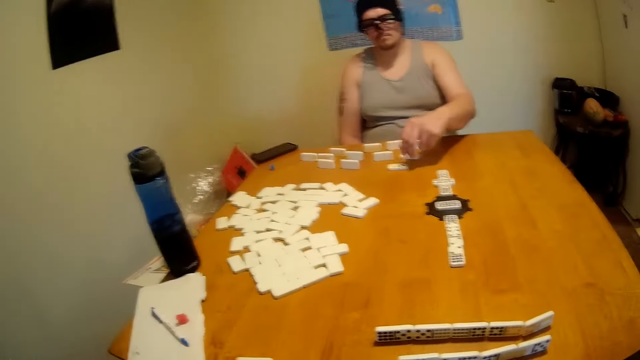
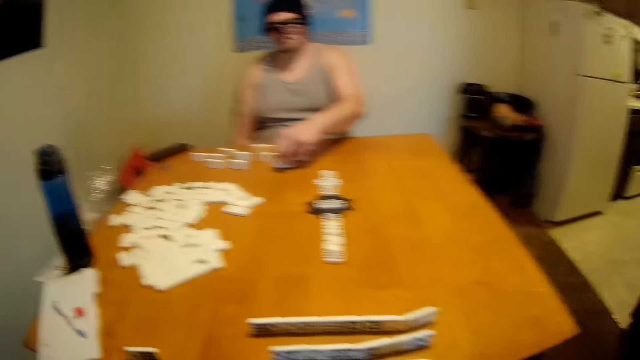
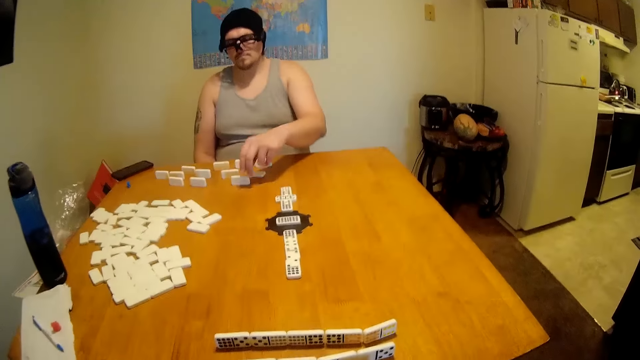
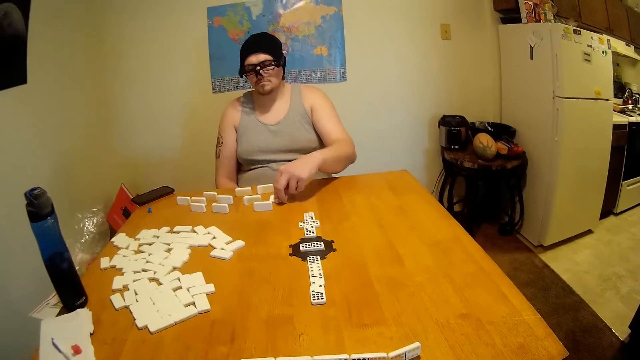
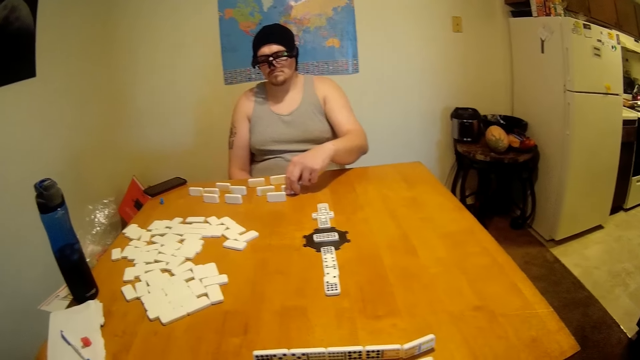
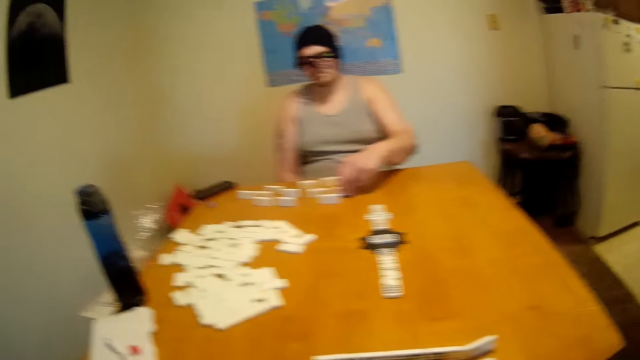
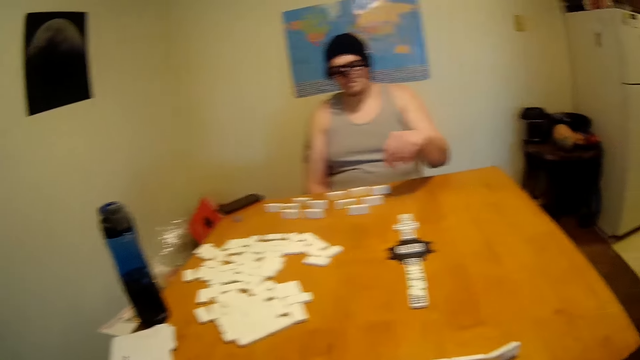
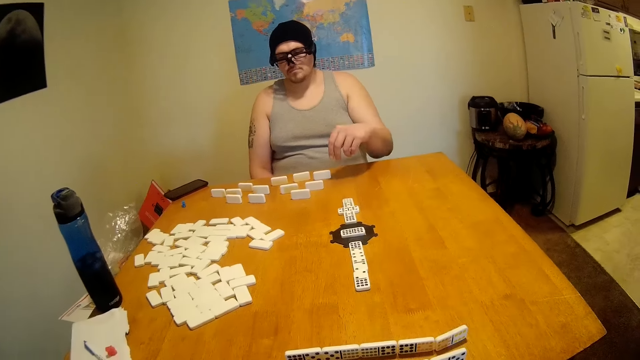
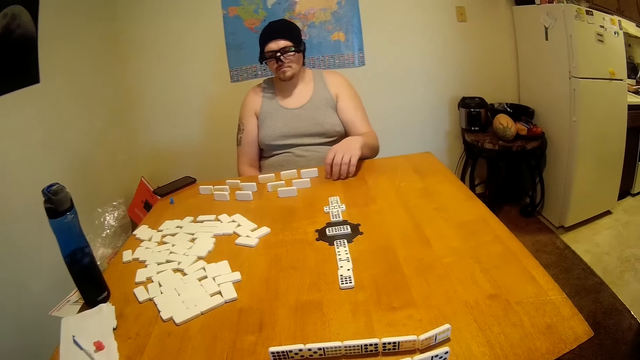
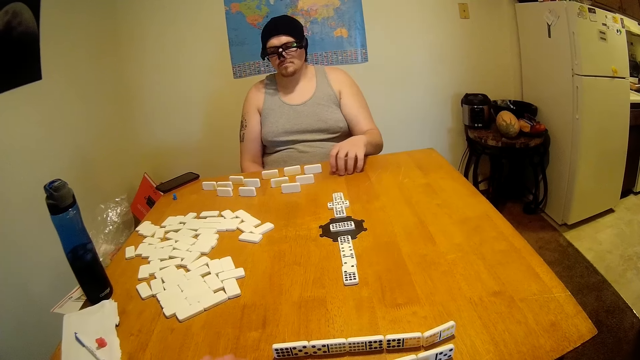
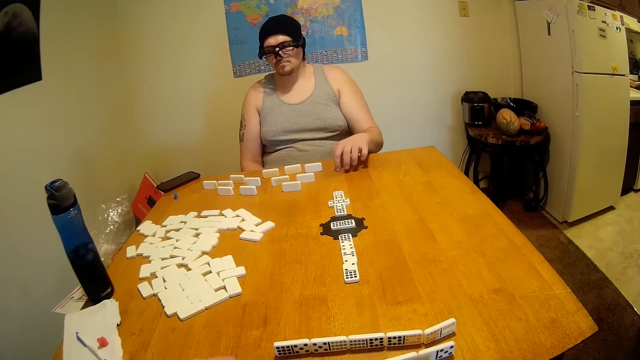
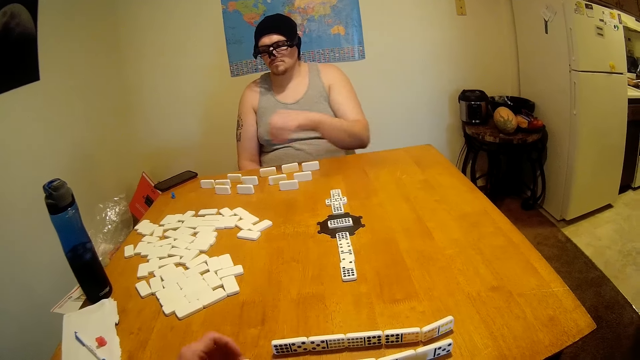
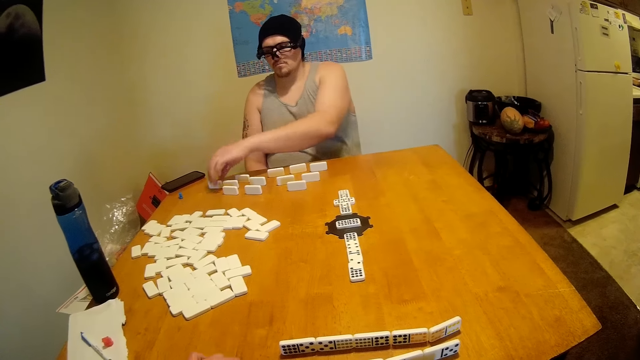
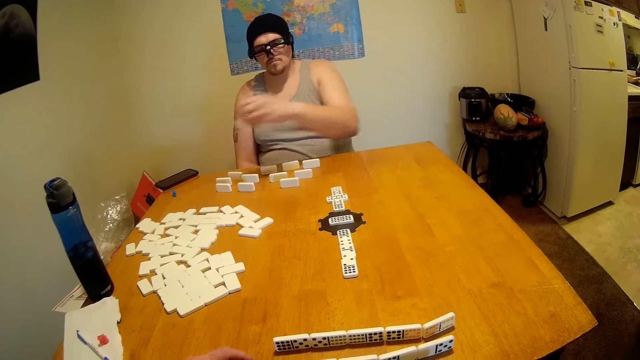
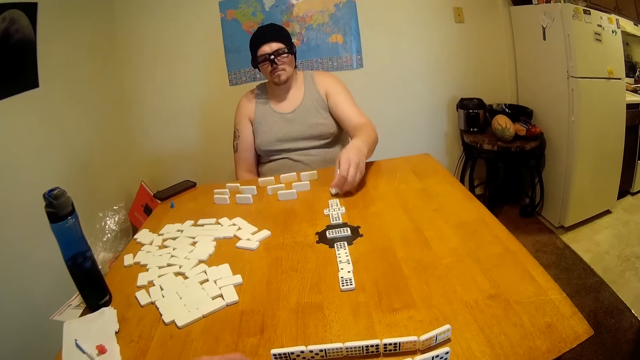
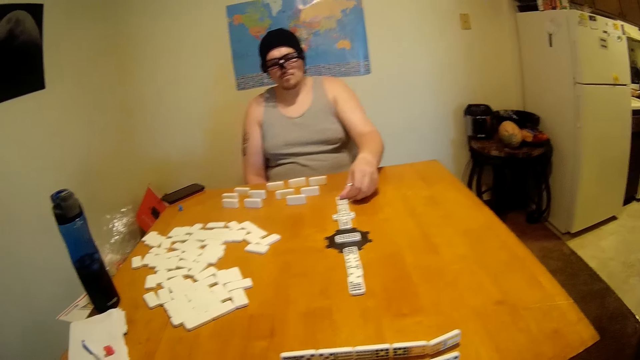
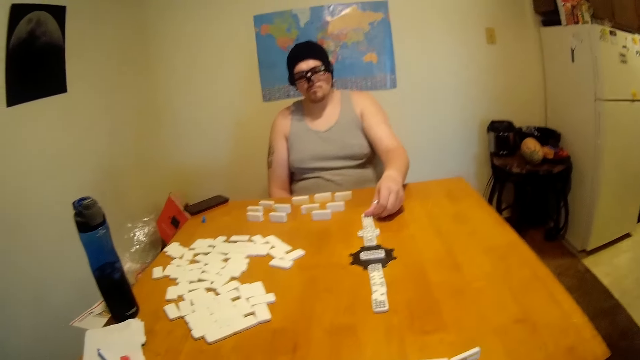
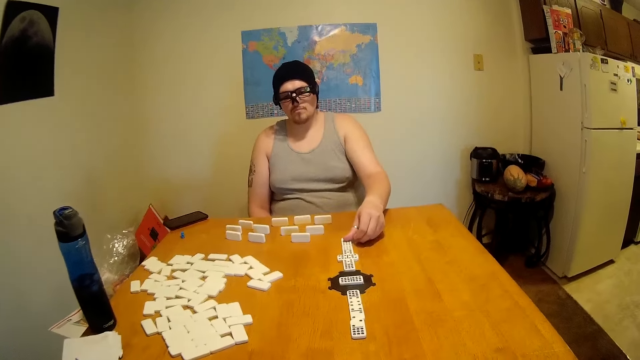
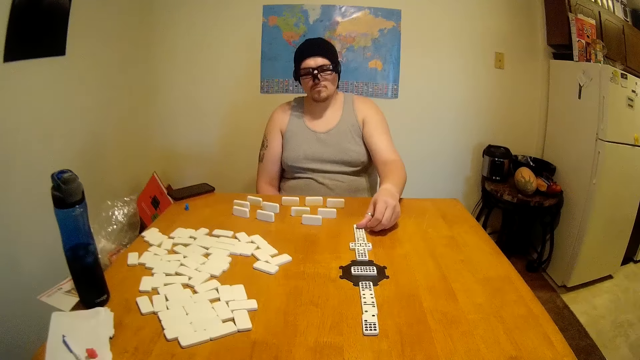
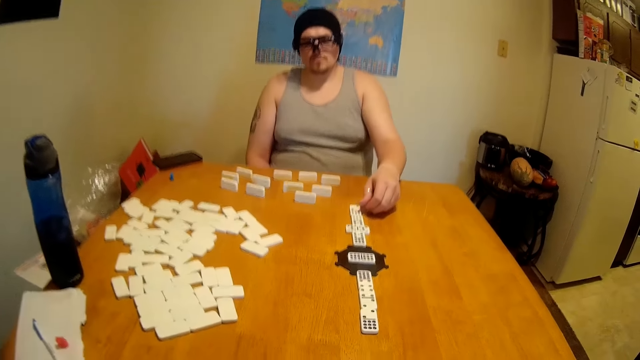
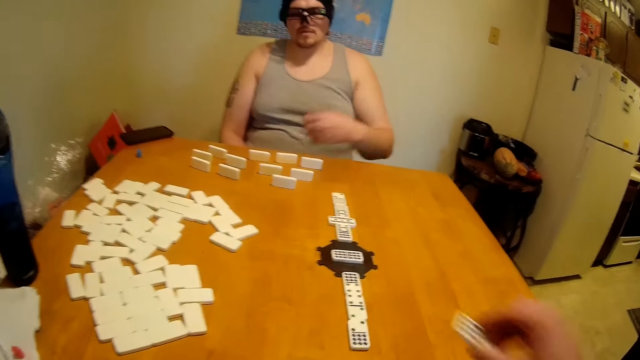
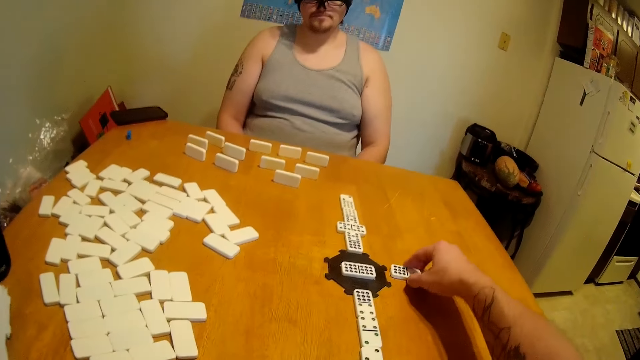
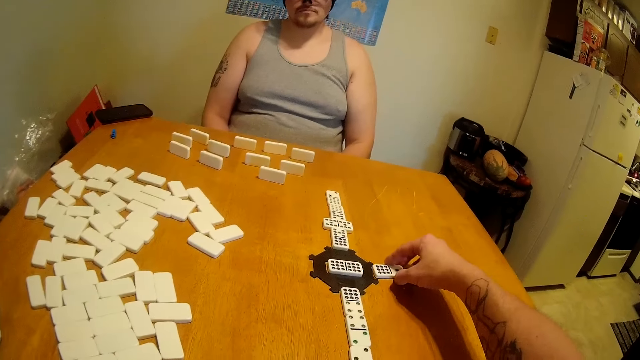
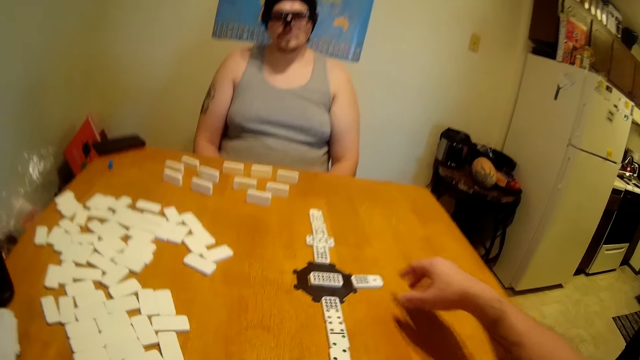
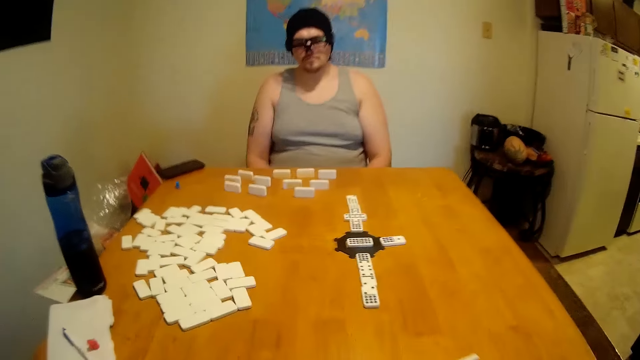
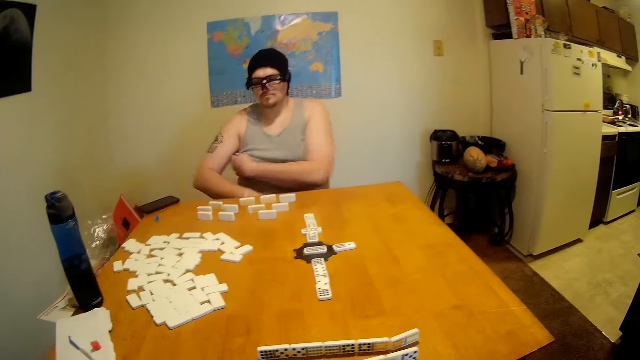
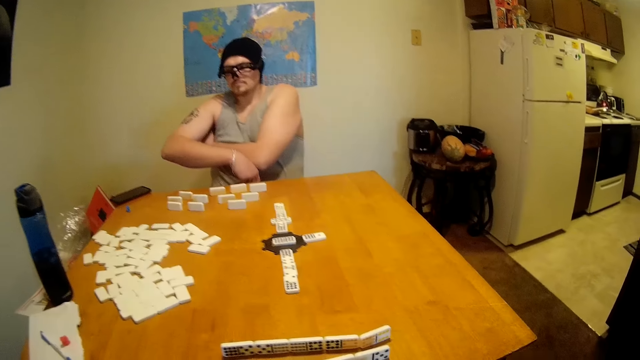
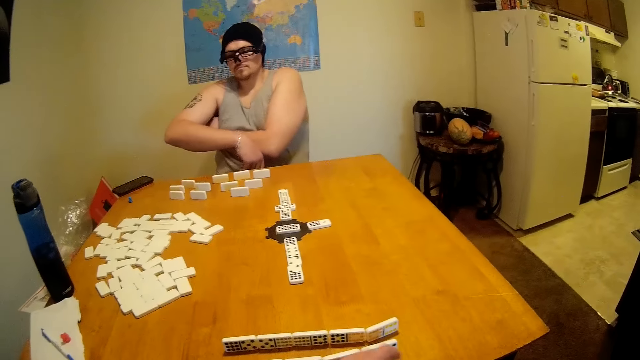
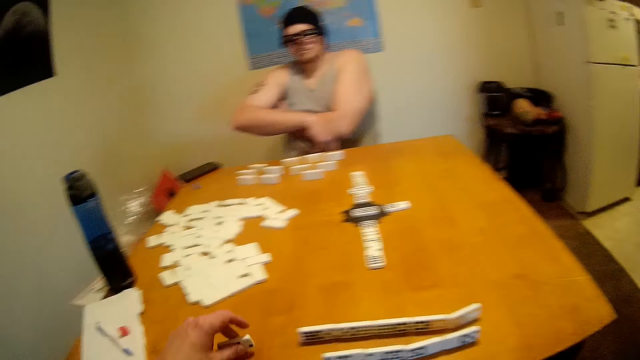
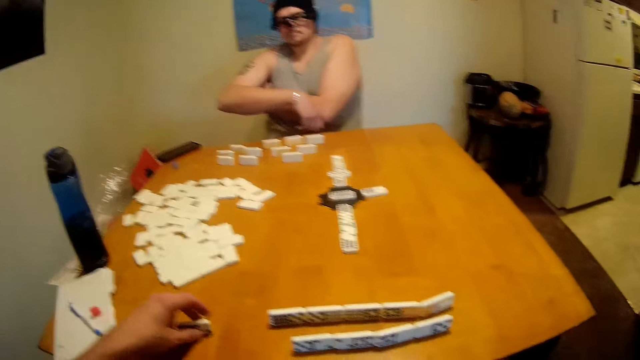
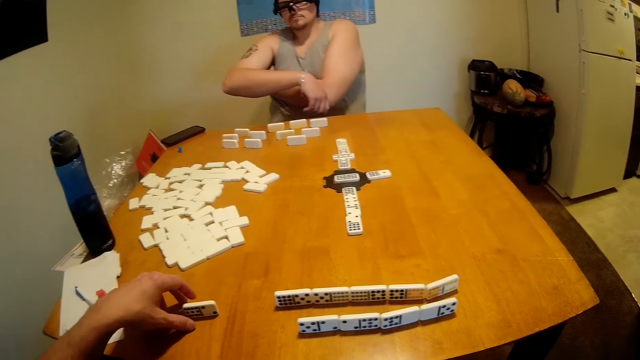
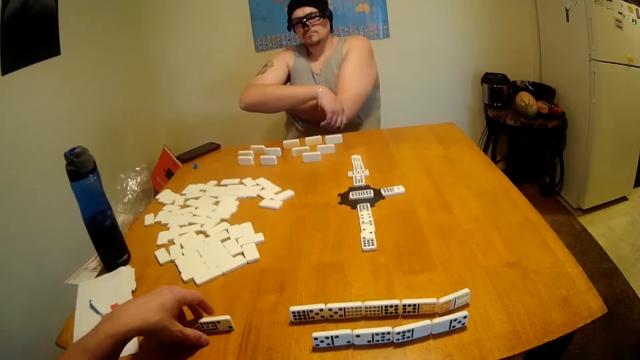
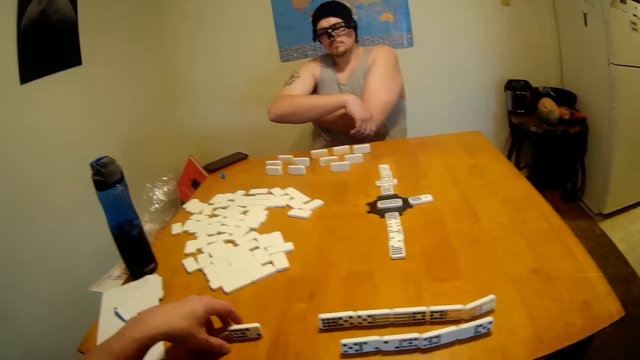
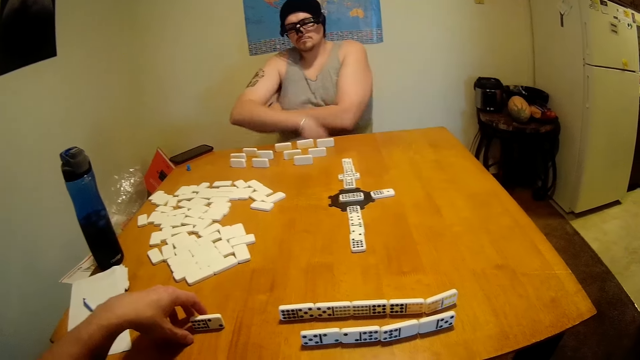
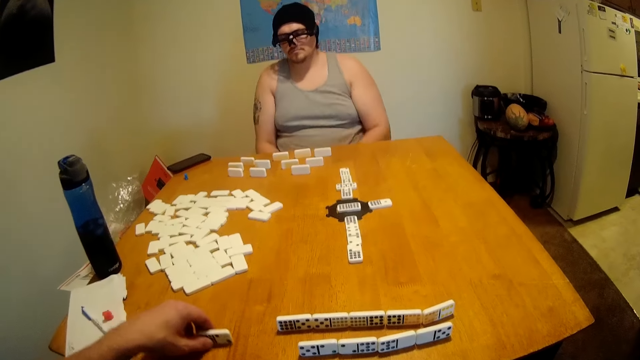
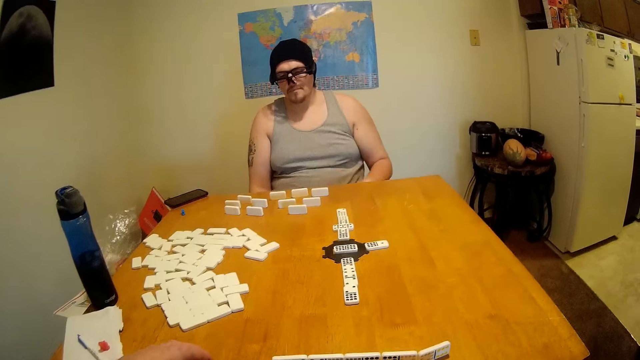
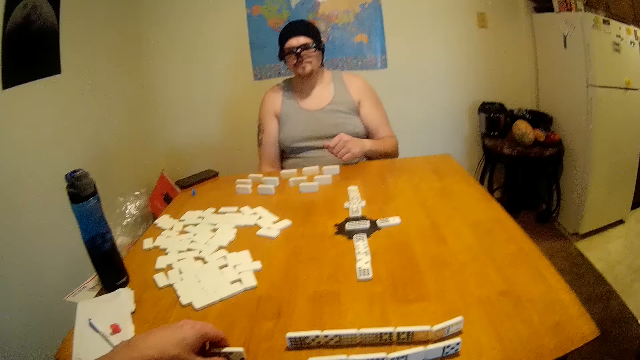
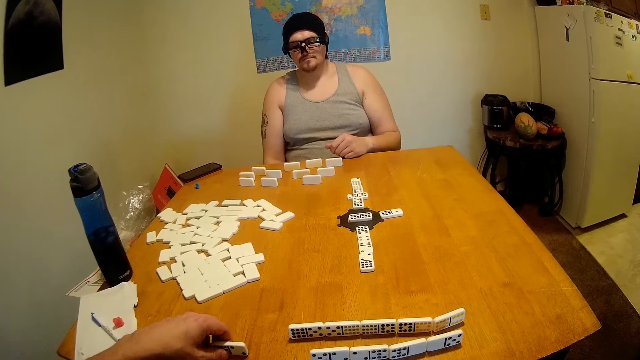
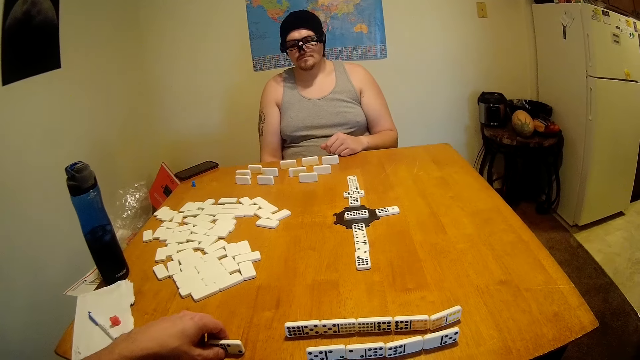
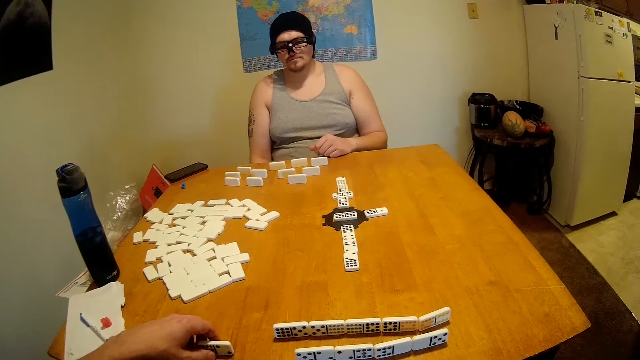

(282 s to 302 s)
A man plays dominoes. The camera wearer looks around. The man taps on the table and raises his hand. He picks up the dice, puts the dice on the table, and plays. He pushes the dice. He raises his hand. The camera wearer plays. The man lowers his hand. The camera wearer puts the dice on the table. They move the dice and move their hand away from the dice. The man scratches his armpit. The camera wearer puts the dice on the table. They drag something. The man lowers his hands. The camera wearer moves the dice. The man raises his left hand and rests his left hand on the table. The camera wearer looks at the table.
